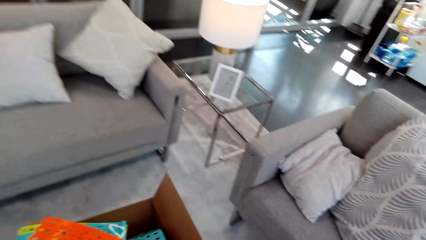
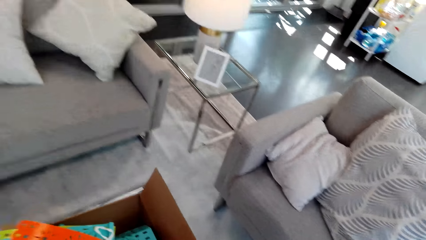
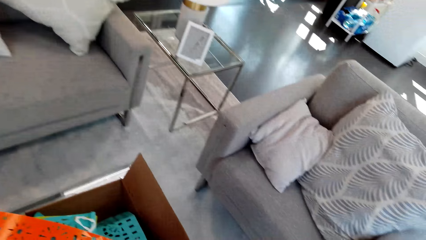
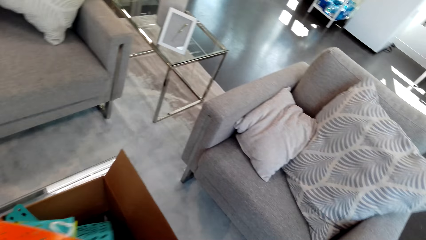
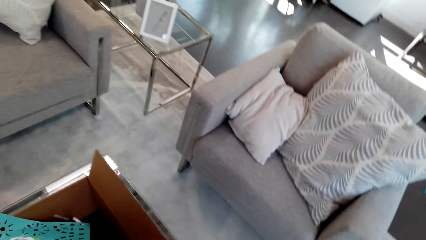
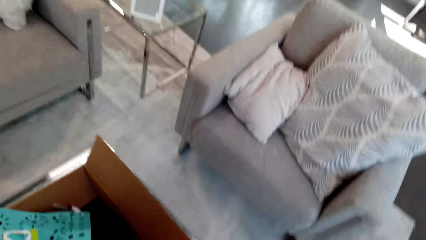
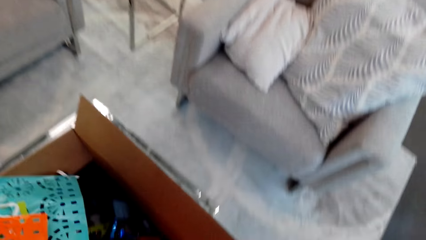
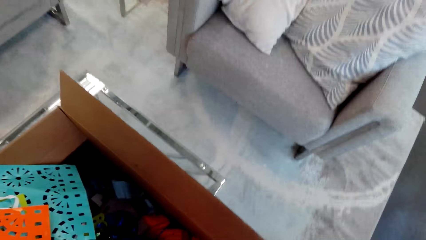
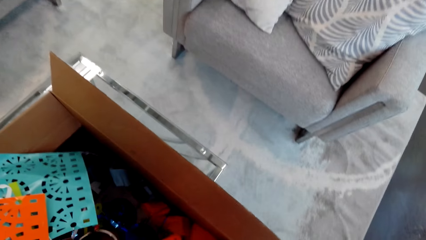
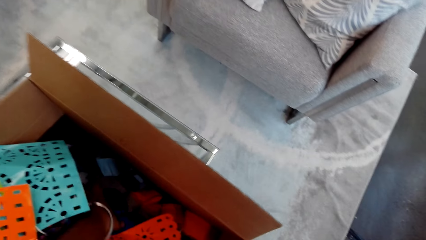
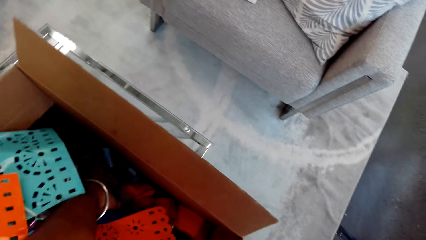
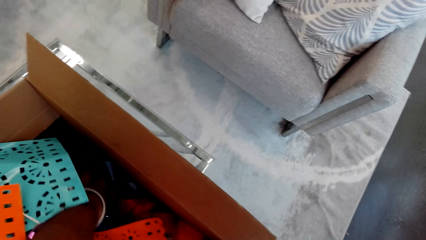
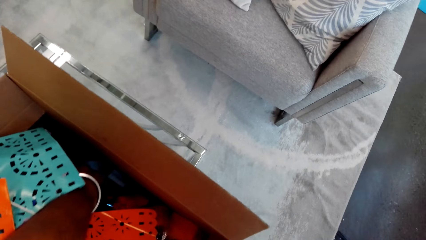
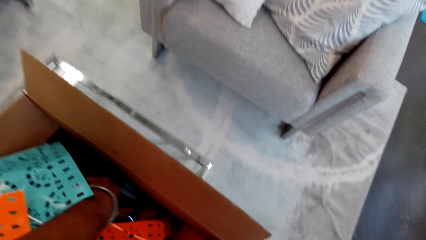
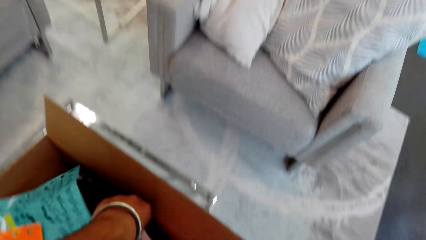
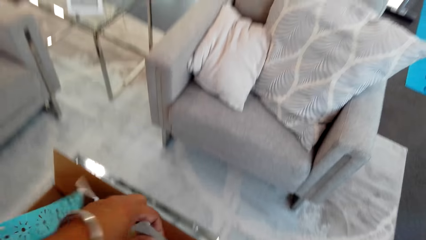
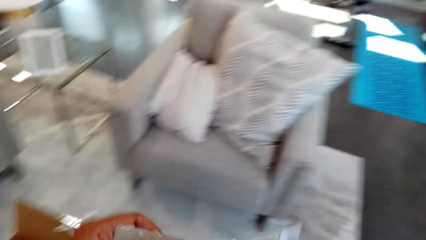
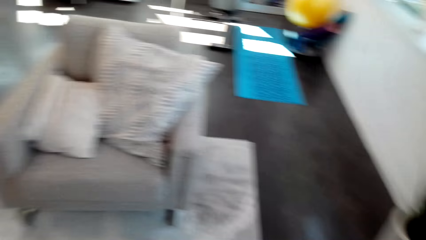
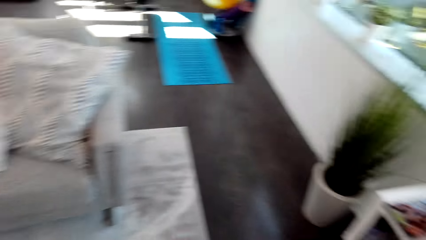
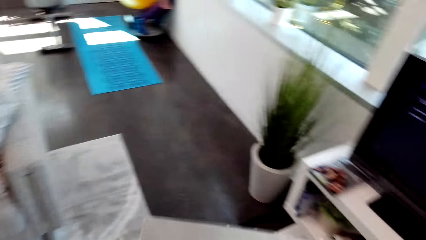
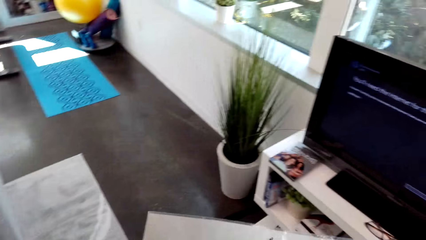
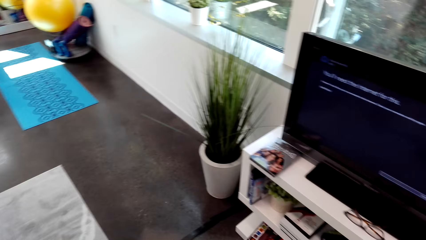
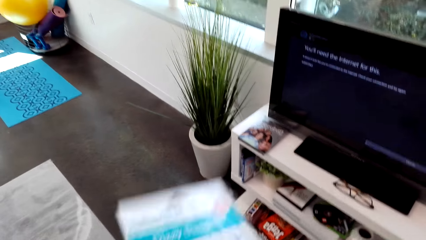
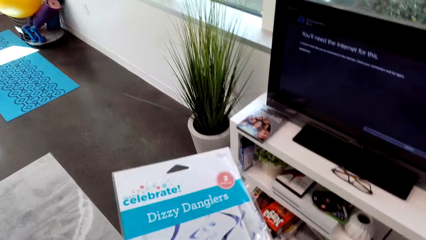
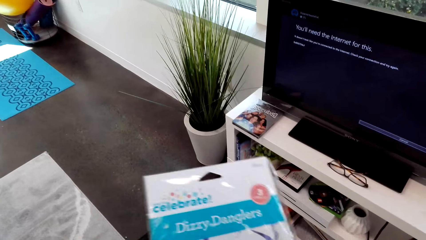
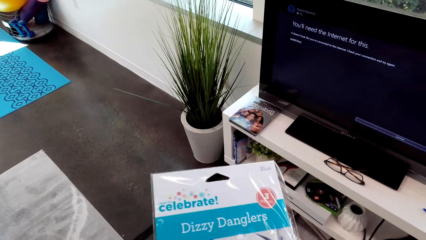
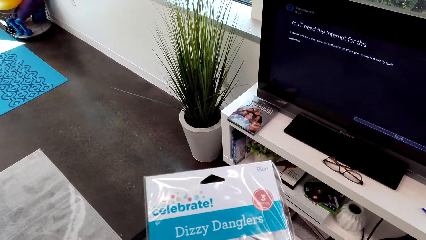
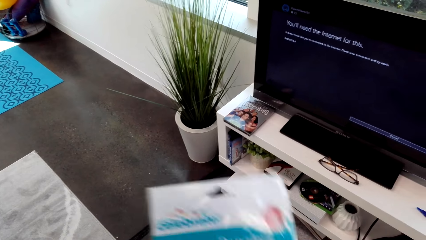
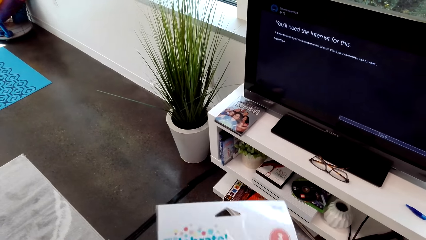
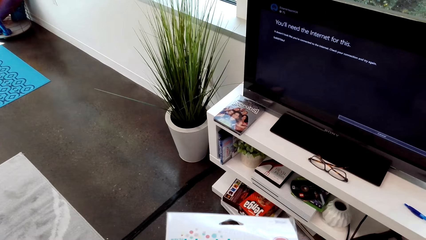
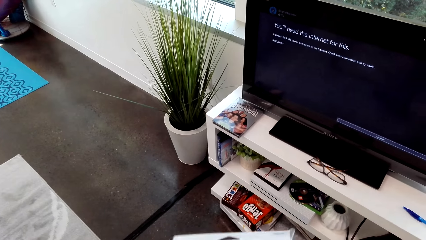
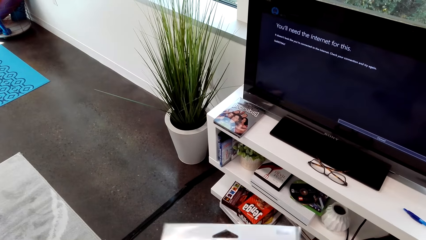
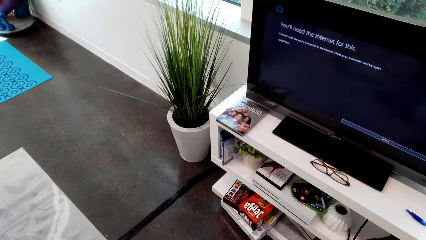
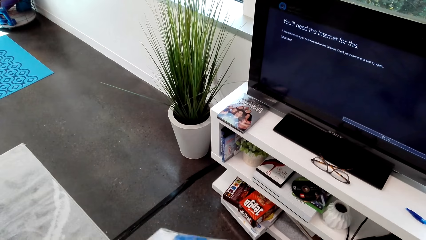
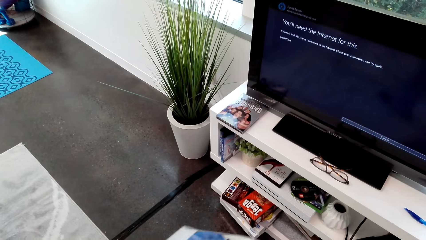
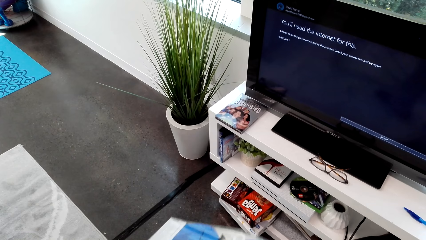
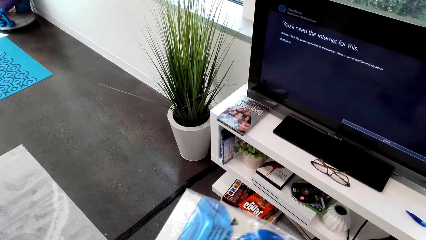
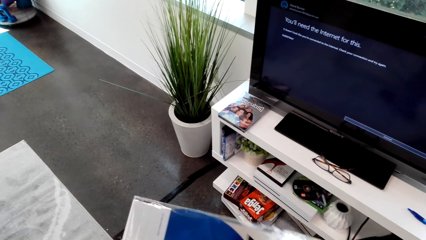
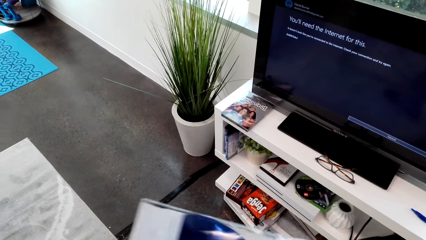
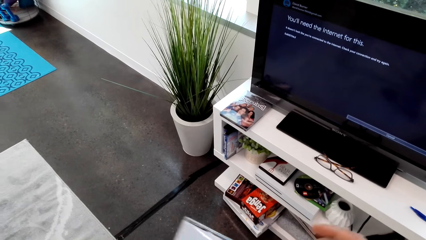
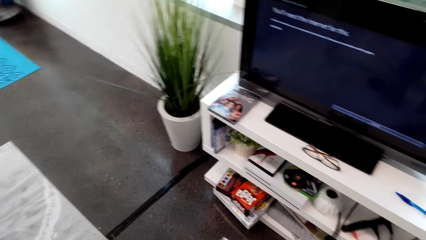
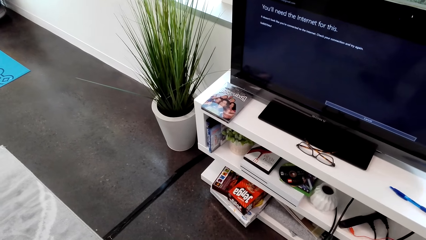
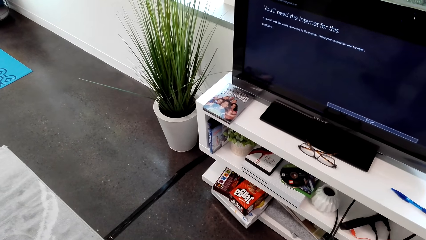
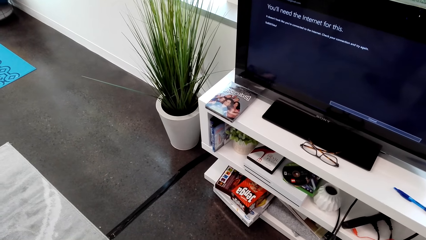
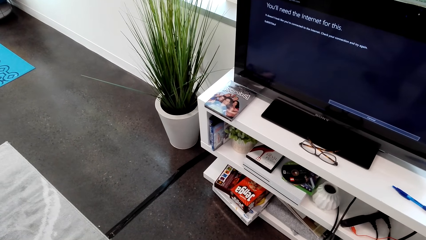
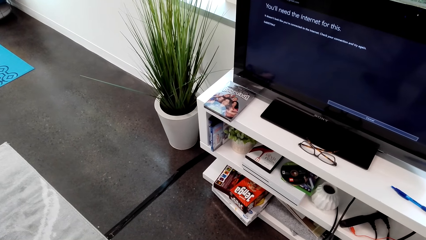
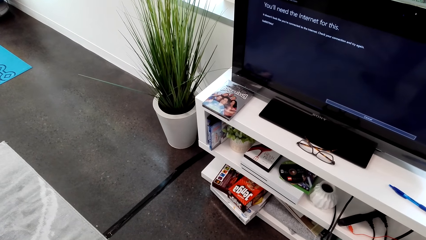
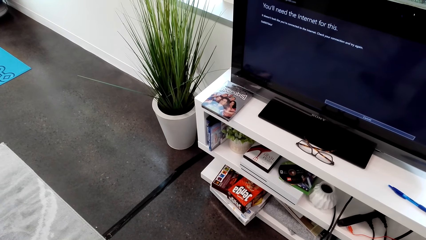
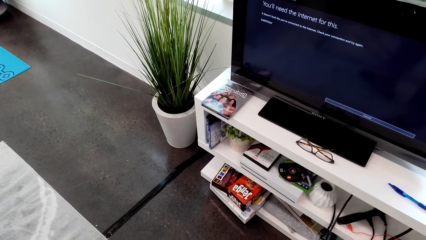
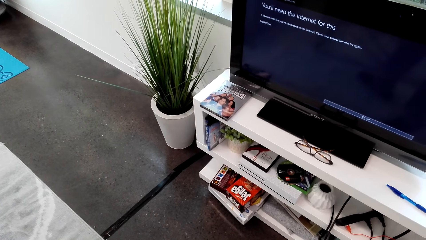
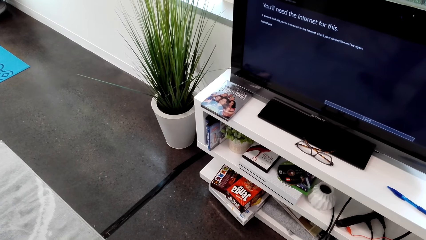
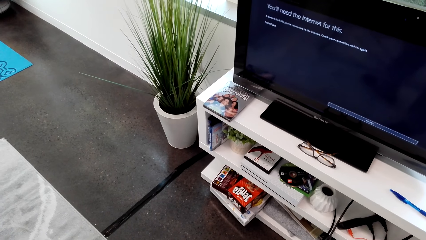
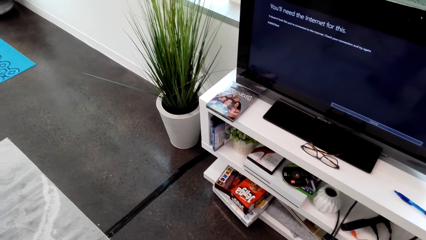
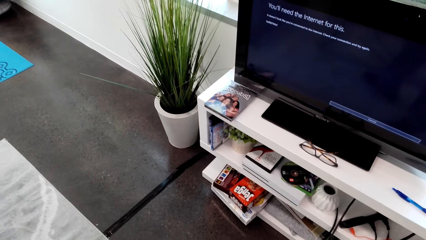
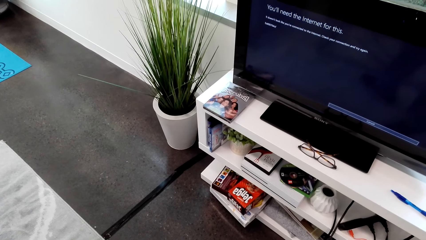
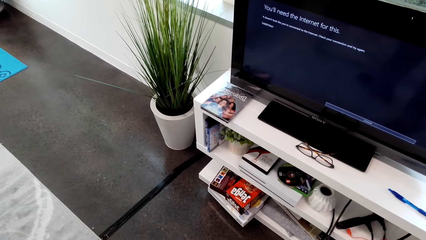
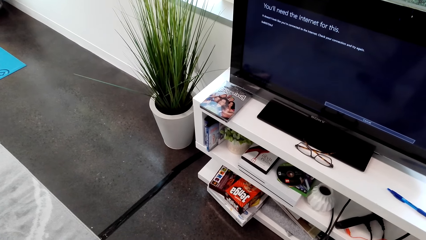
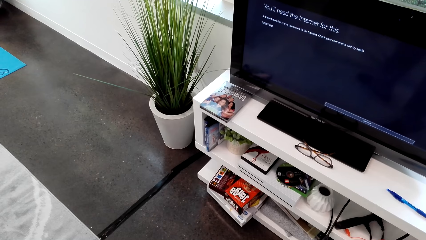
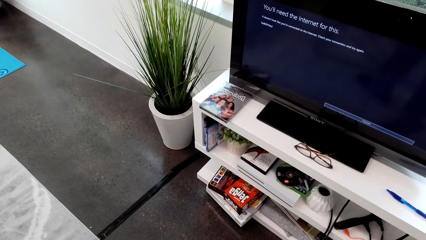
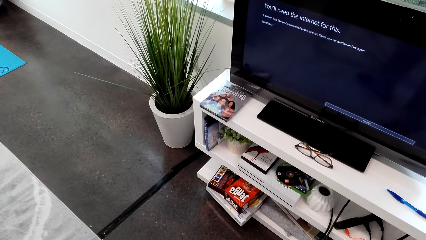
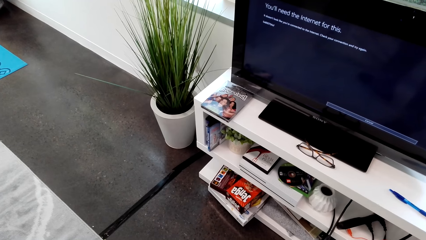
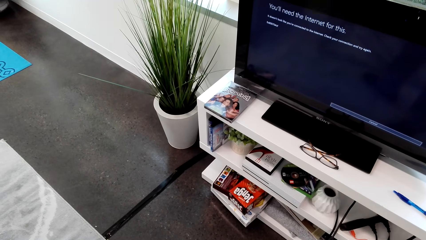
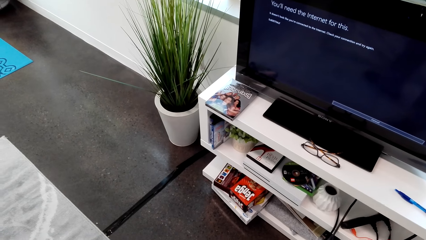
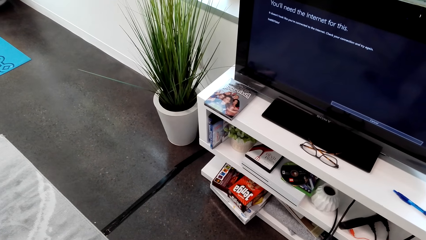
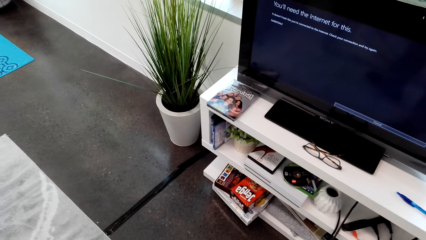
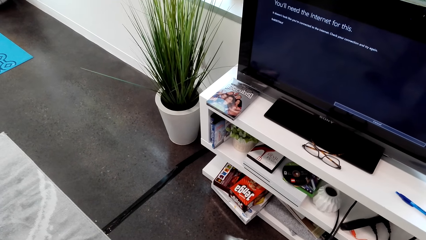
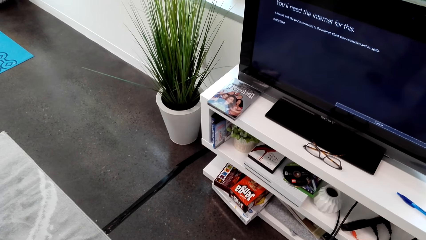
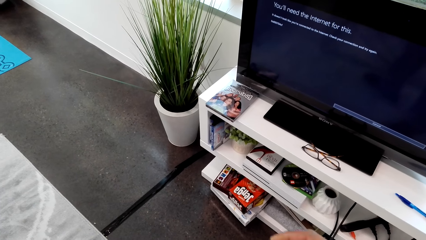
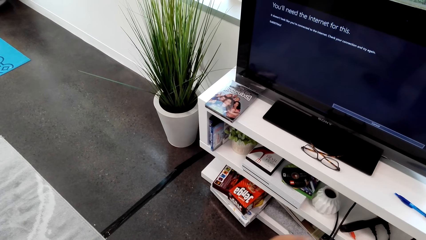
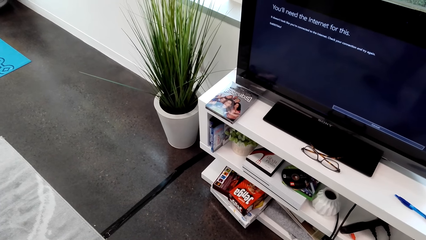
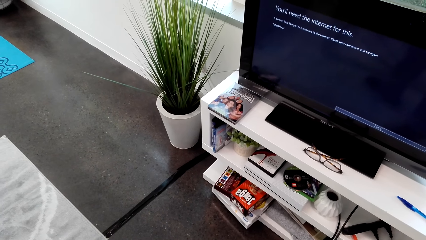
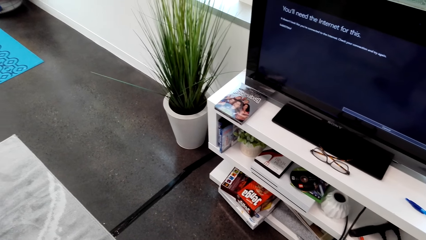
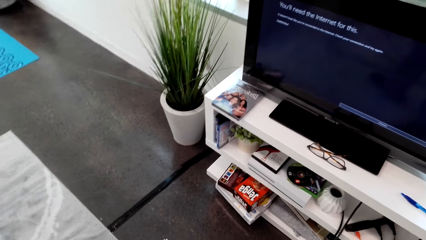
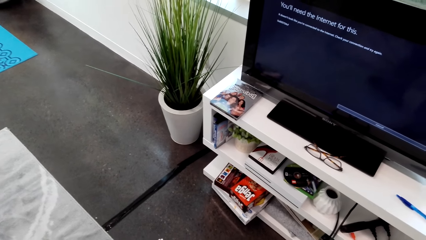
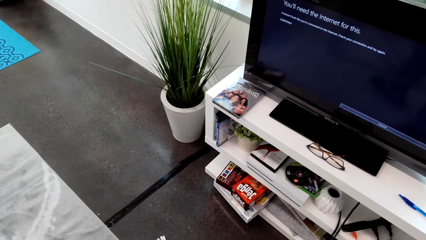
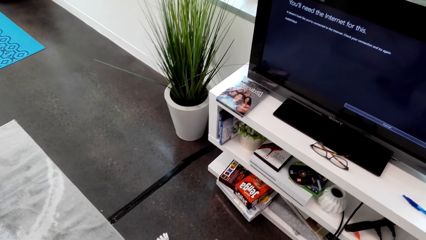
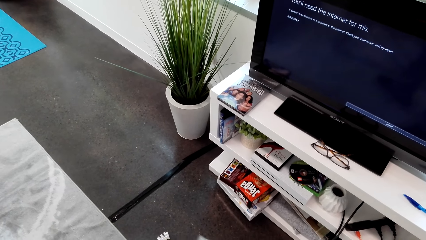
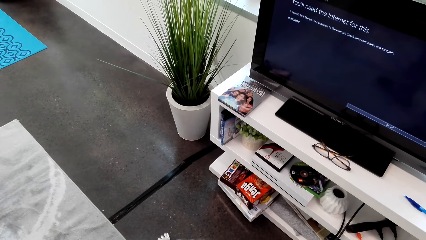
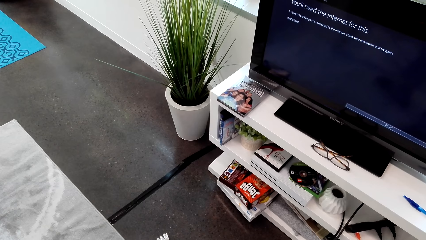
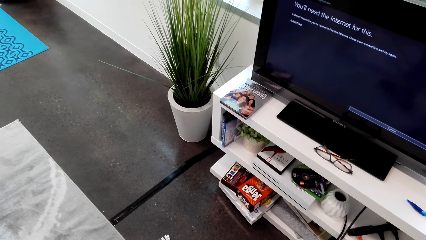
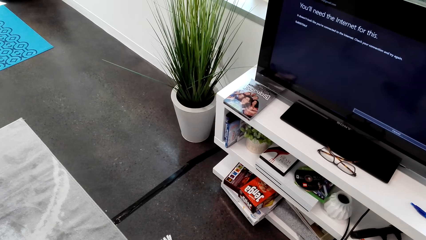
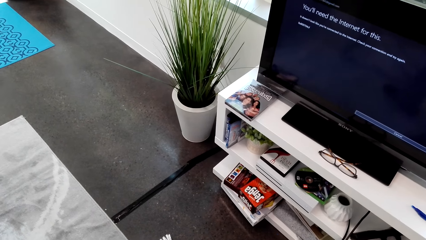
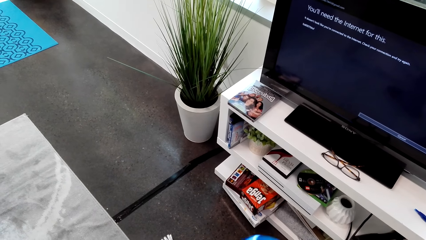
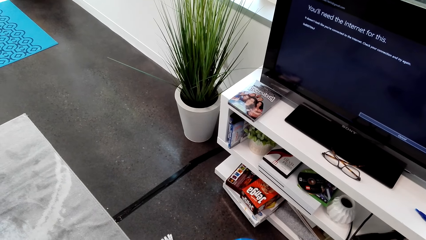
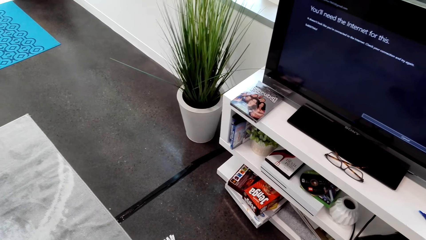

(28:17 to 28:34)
The camera wearer holds a packet of something. They pick up the decoration paper.
